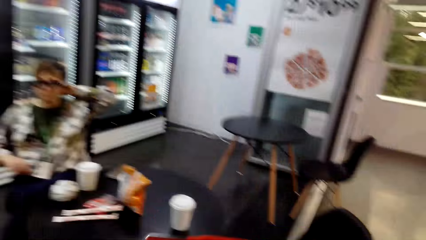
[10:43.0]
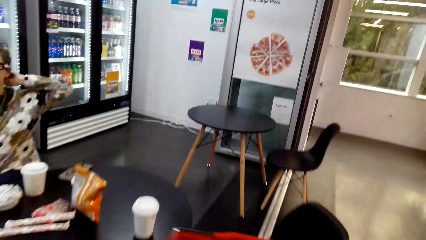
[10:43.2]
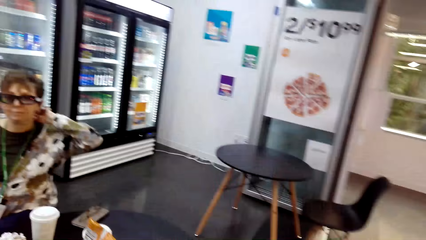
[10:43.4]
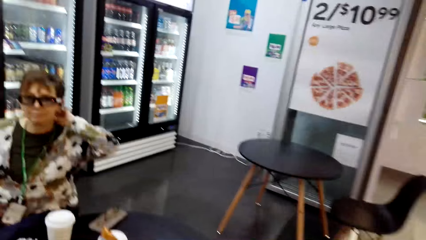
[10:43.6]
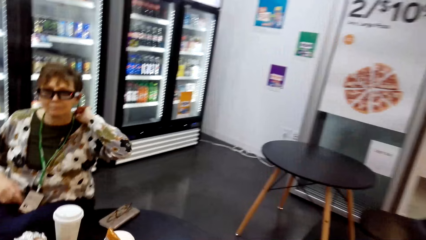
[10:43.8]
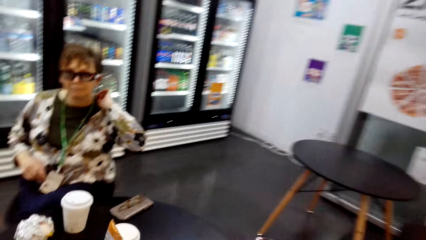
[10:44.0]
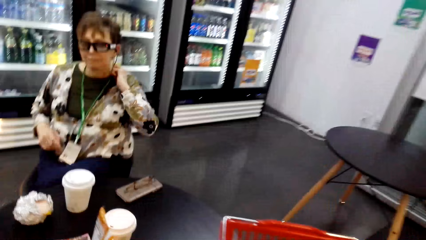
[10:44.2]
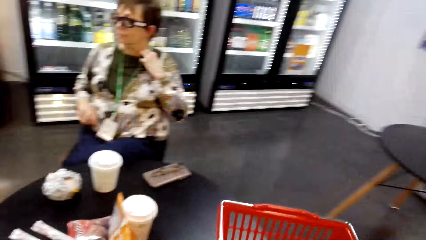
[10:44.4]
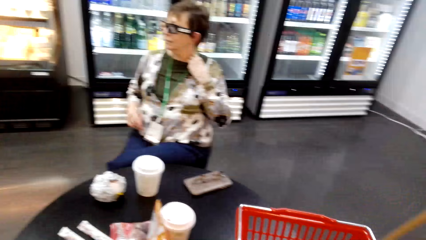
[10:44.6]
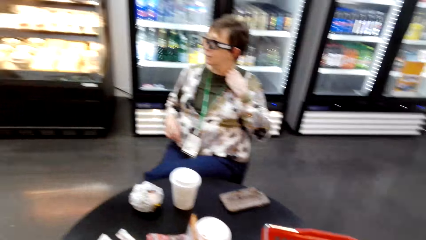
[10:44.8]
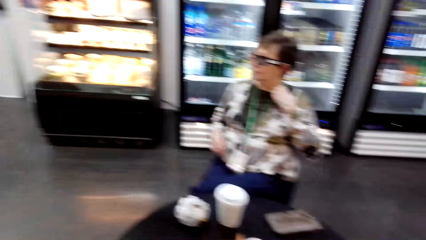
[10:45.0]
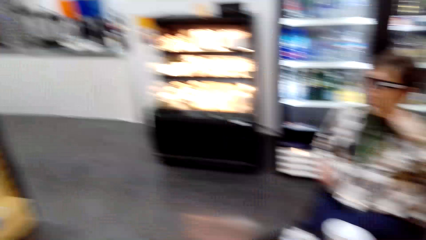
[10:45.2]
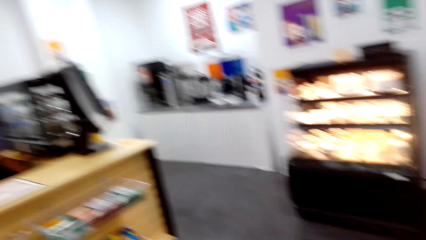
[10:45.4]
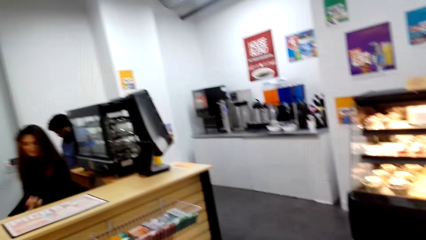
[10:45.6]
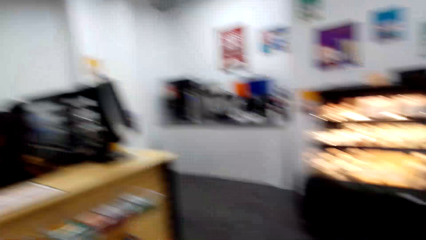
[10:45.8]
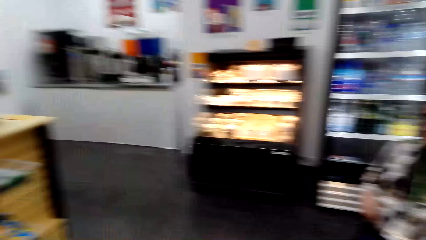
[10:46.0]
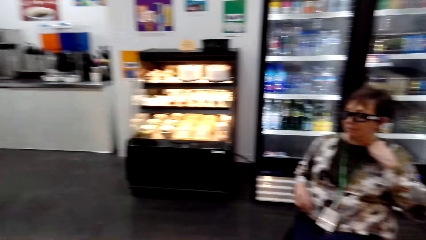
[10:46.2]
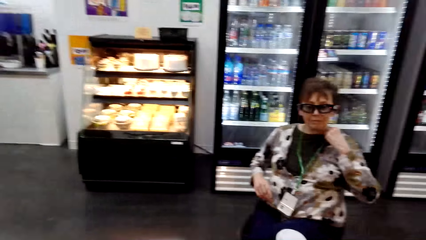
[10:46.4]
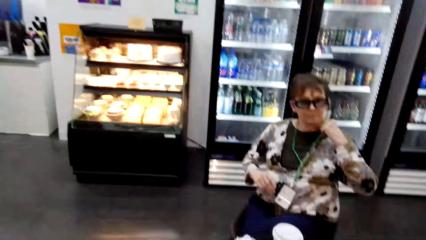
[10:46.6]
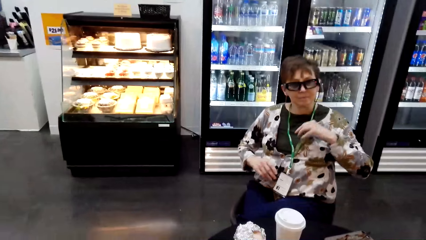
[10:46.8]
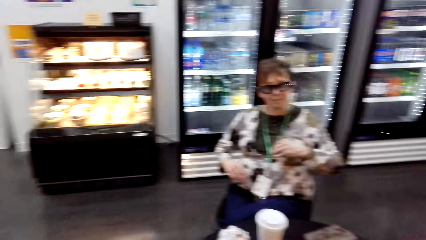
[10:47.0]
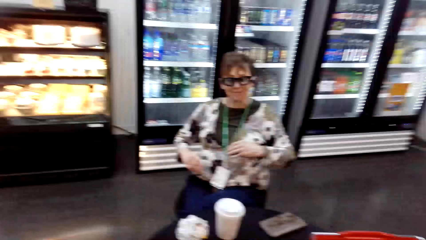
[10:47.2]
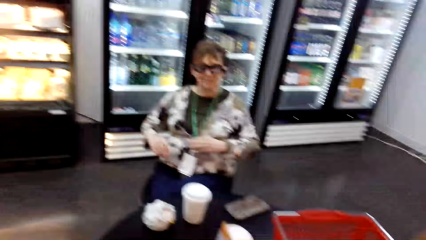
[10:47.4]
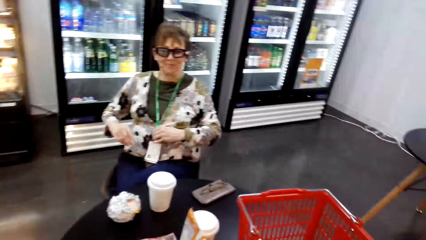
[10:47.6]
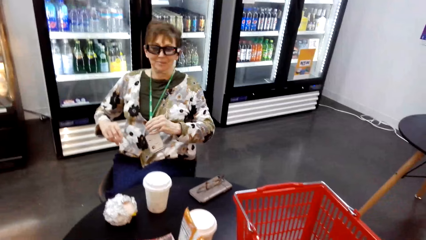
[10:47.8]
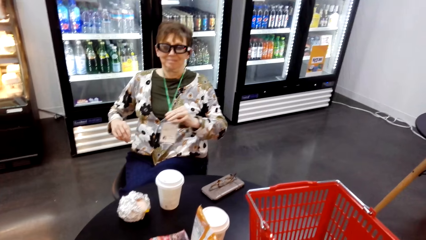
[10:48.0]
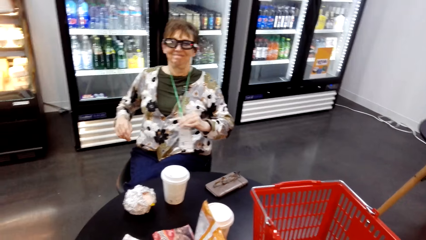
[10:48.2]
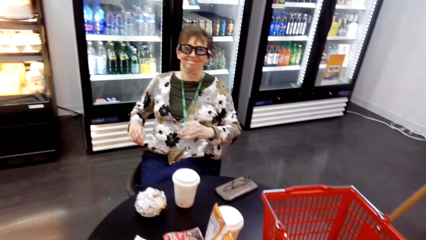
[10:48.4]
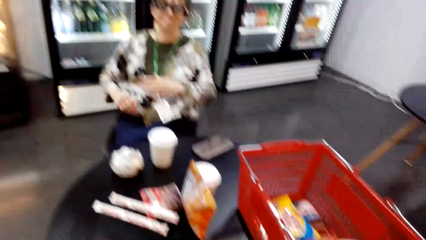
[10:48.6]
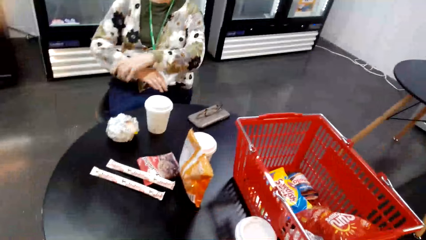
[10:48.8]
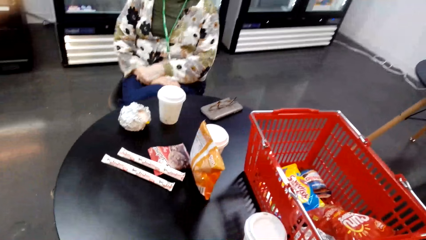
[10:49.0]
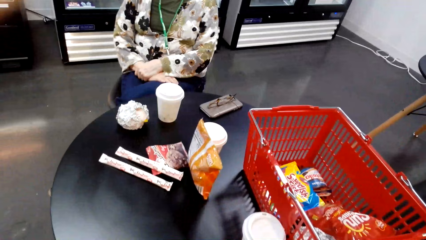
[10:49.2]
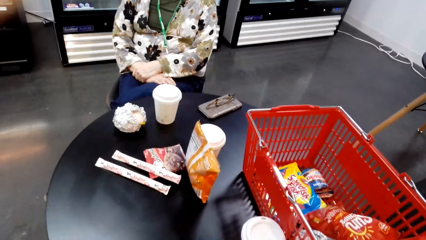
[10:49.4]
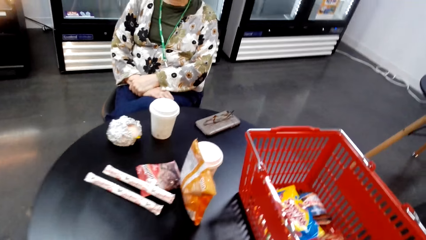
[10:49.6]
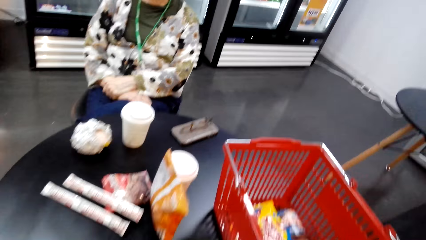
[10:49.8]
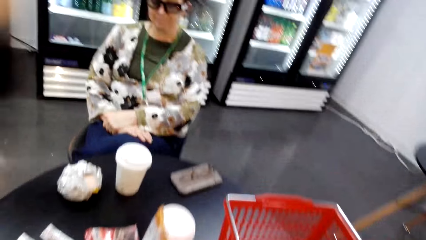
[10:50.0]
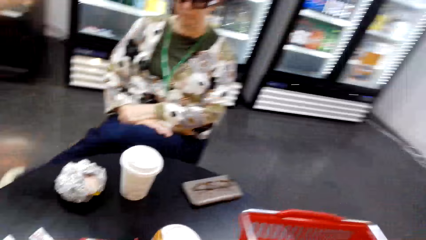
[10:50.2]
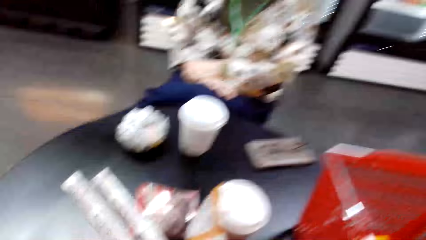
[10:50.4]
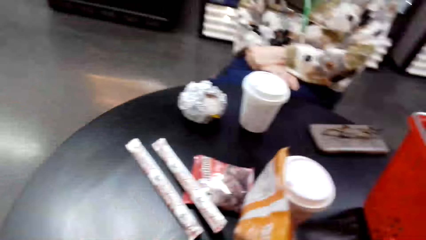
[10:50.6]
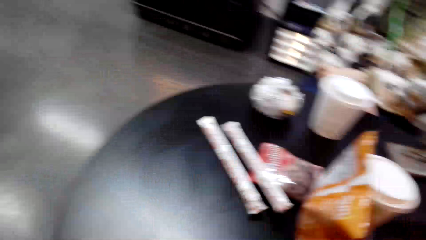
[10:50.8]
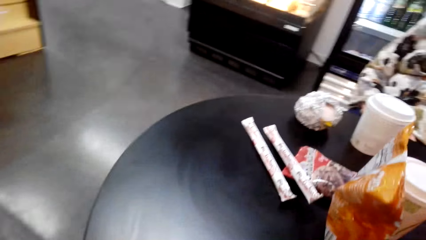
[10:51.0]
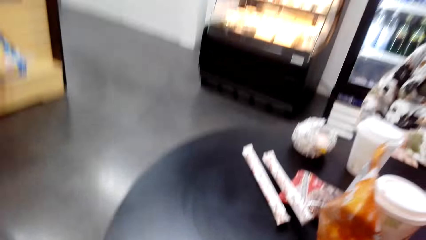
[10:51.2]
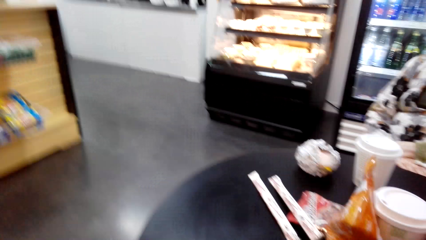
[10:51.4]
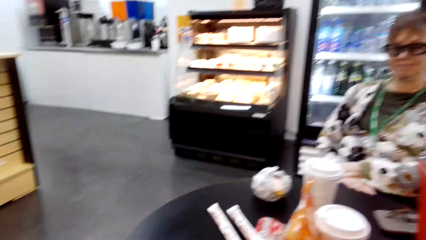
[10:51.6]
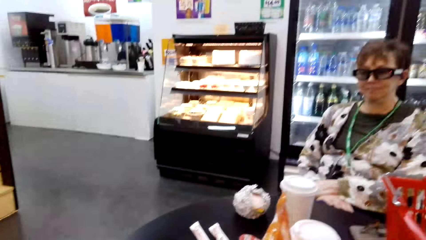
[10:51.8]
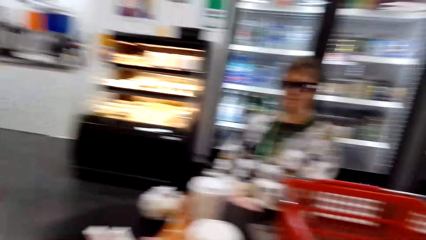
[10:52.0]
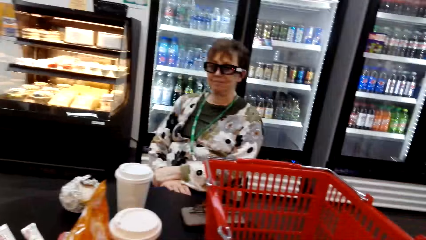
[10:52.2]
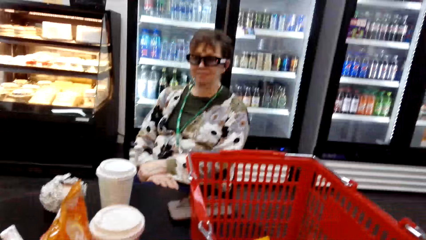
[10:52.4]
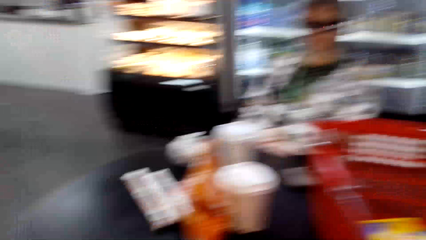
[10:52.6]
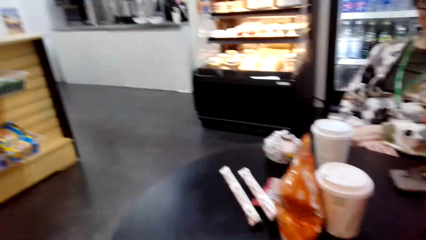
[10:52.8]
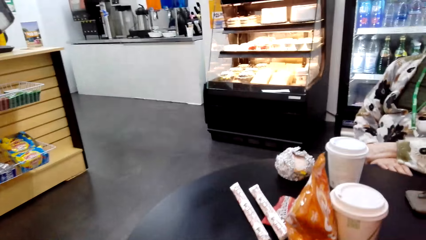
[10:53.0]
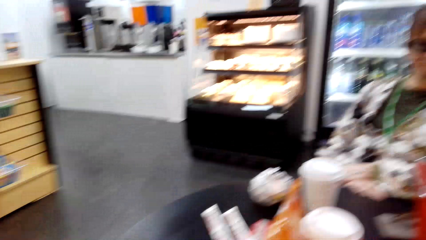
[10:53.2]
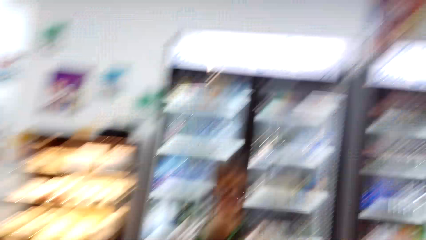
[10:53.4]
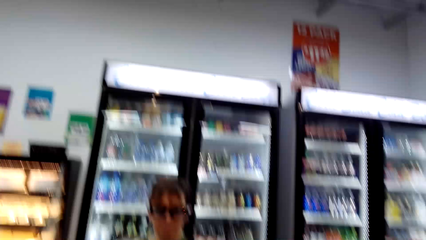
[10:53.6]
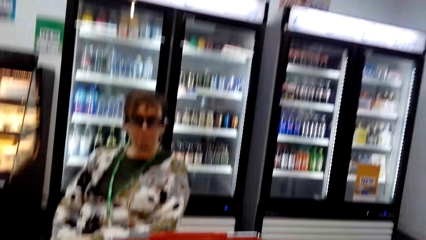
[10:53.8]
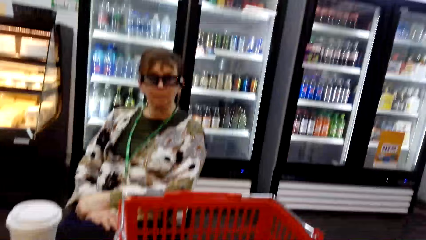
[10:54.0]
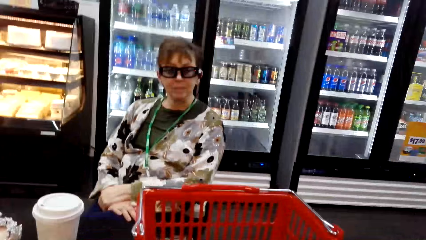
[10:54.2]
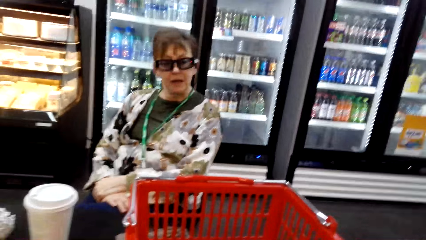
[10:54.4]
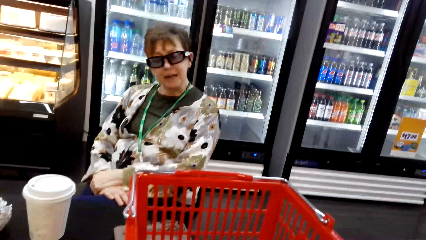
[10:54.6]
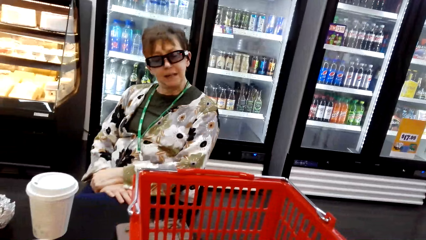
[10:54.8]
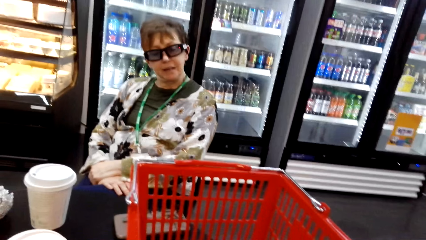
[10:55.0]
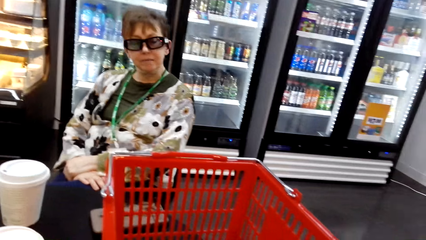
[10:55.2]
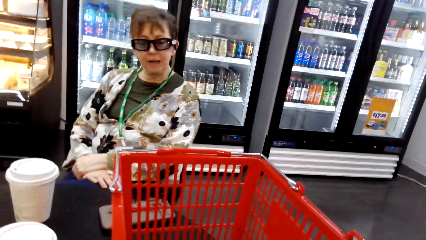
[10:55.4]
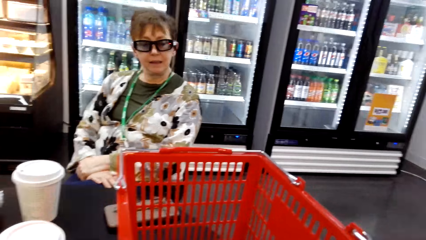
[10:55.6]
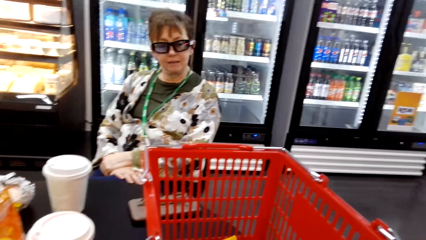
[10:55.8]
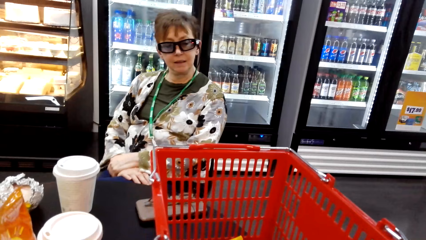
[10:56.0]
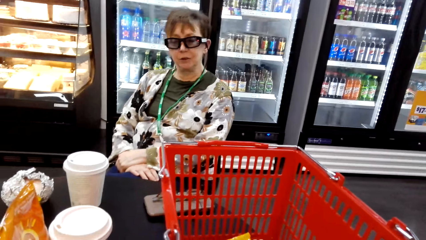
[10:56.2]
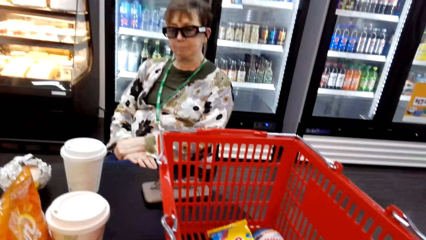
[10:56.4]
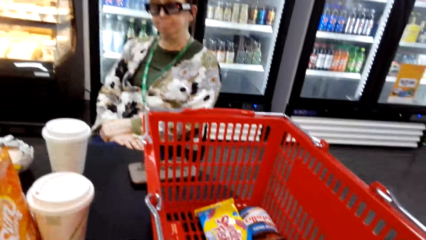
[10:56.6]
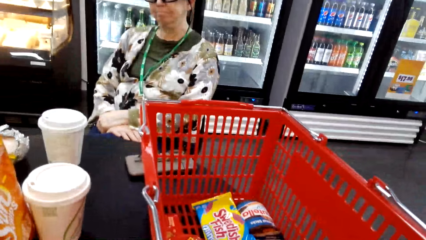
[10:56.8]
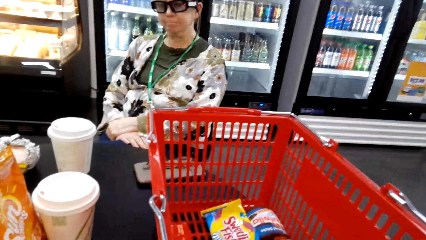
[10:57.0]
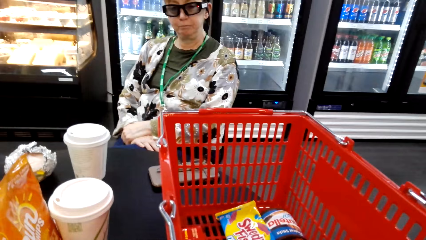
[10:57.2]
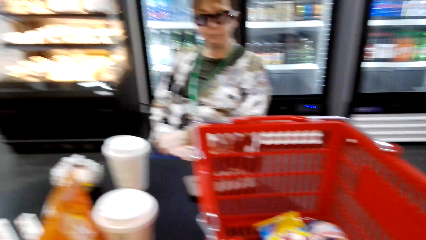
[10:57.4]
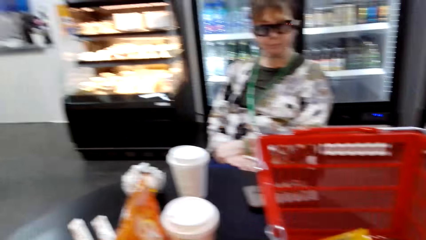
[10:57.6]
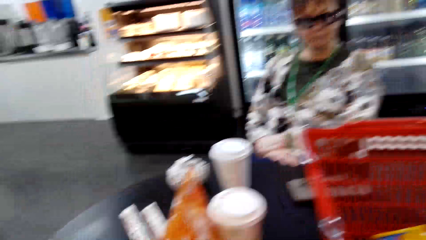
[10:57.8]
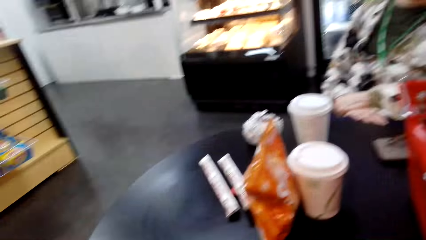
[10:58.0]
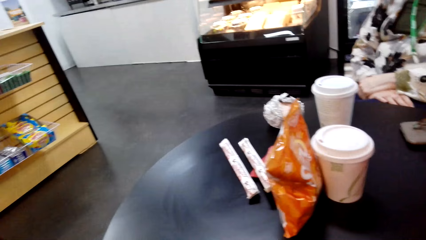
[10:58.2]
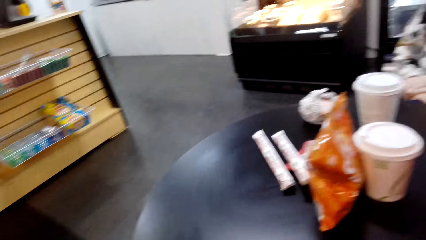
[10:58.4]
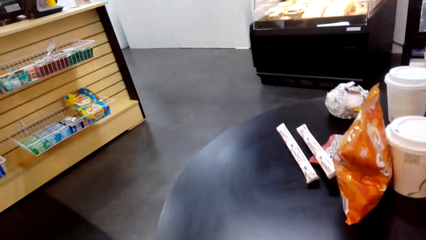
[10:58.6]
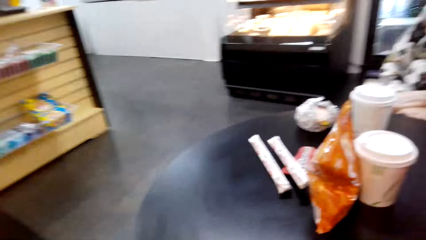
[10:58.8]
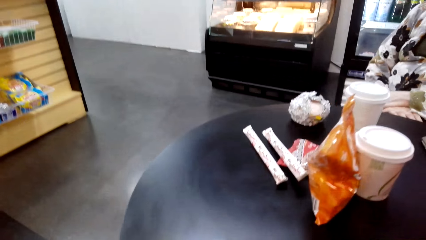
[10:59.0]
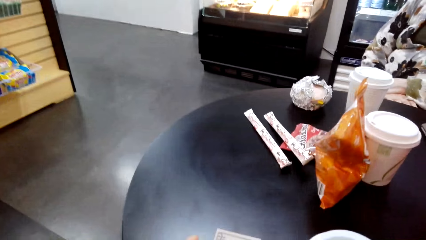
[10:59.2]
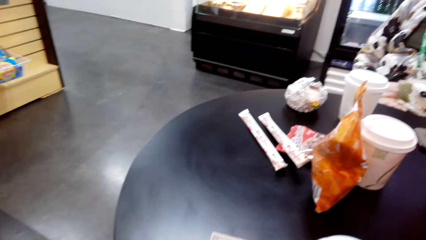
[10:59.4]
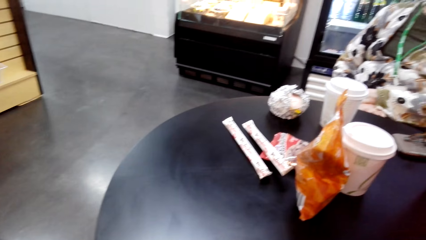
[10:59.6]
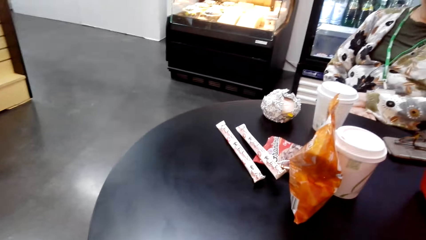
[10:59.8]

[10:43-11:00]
The camera wearer walks around. A woman moves the hands. The camera wearer sits on the chair. They look around and talk to the woman. The woman talks. The camera wearer looks around.
